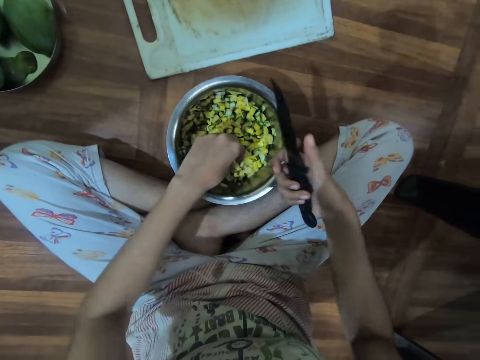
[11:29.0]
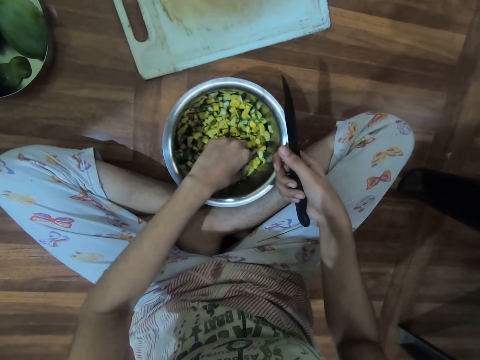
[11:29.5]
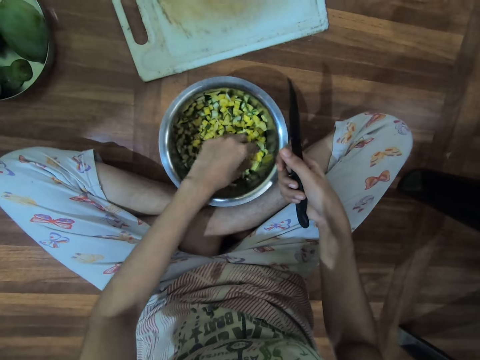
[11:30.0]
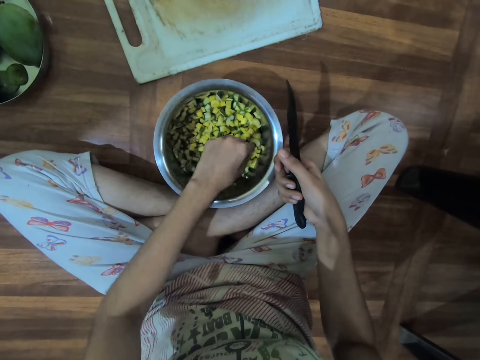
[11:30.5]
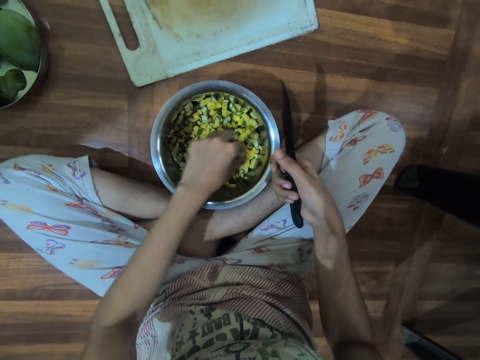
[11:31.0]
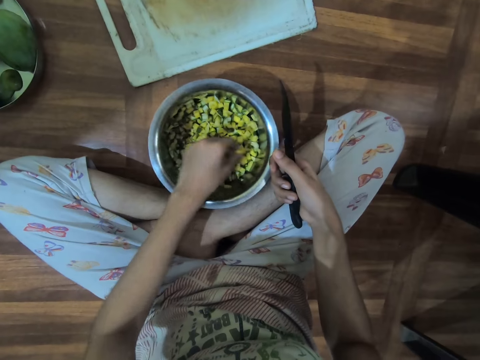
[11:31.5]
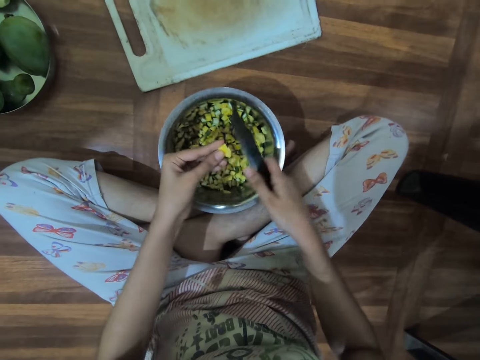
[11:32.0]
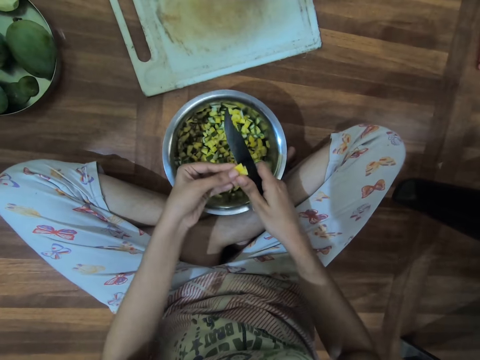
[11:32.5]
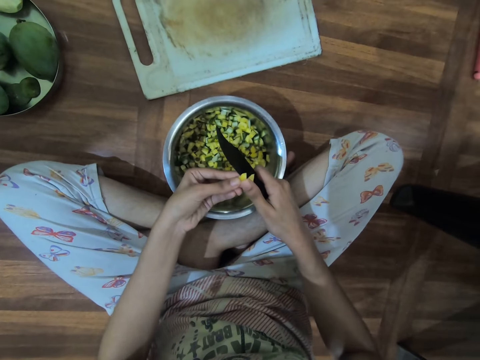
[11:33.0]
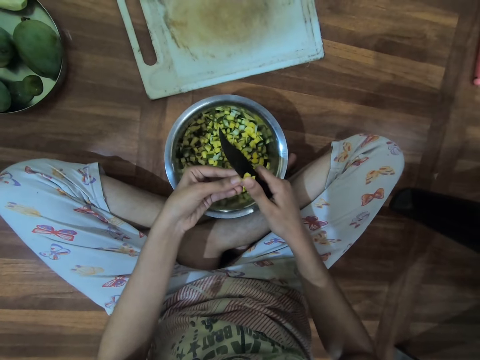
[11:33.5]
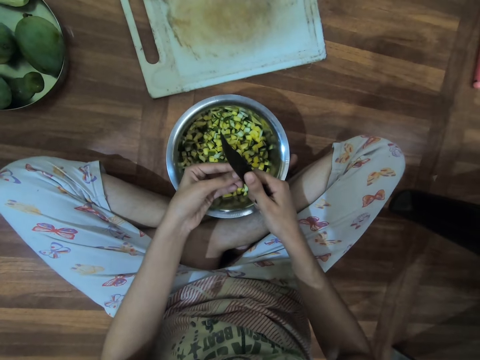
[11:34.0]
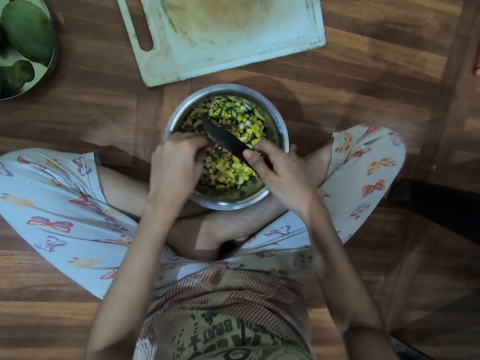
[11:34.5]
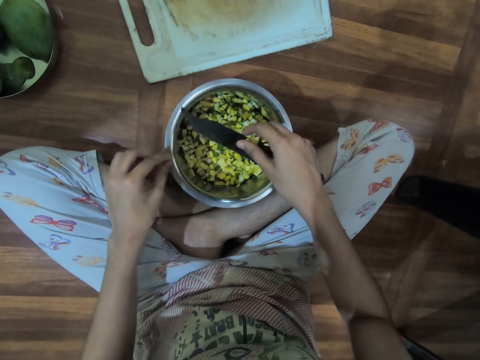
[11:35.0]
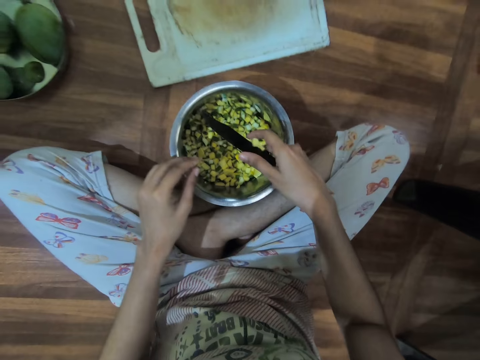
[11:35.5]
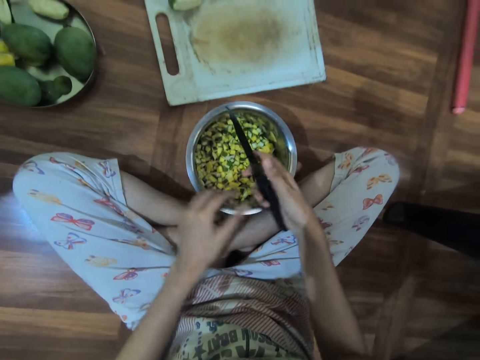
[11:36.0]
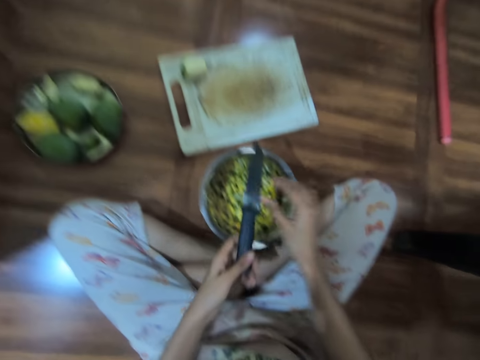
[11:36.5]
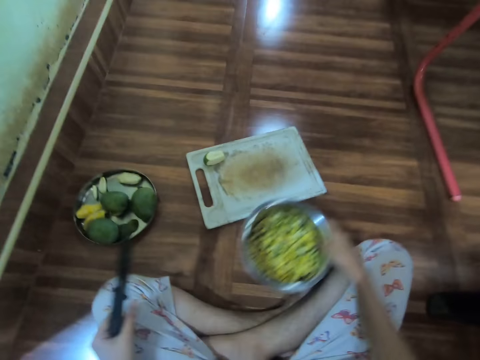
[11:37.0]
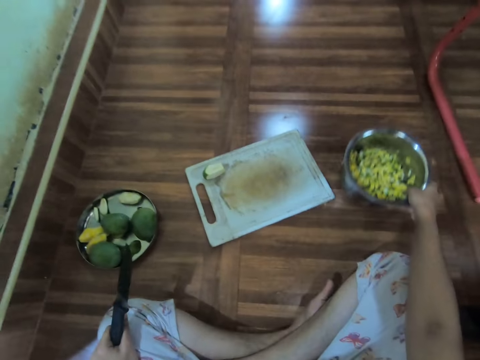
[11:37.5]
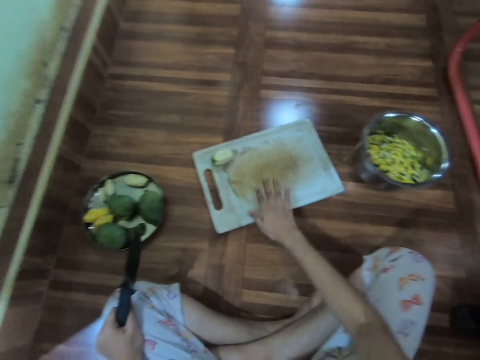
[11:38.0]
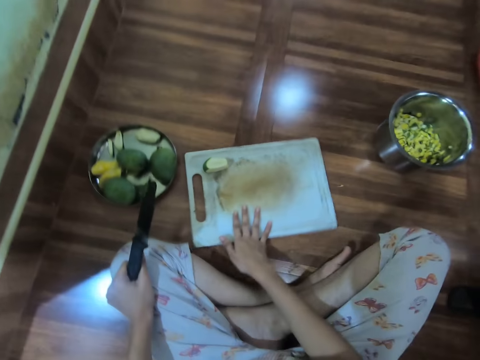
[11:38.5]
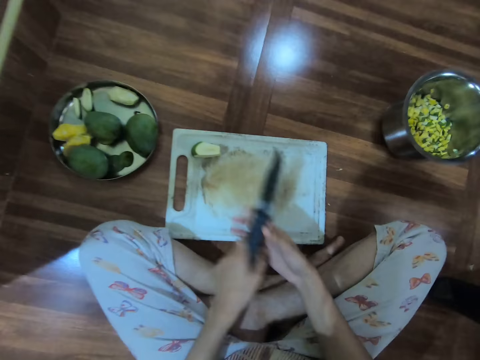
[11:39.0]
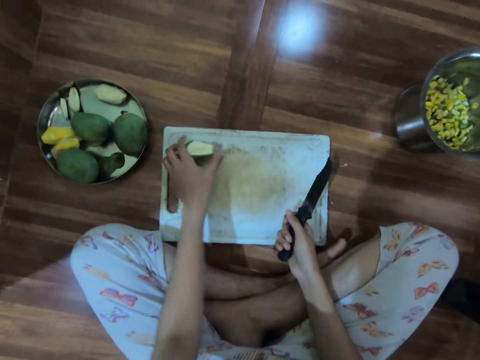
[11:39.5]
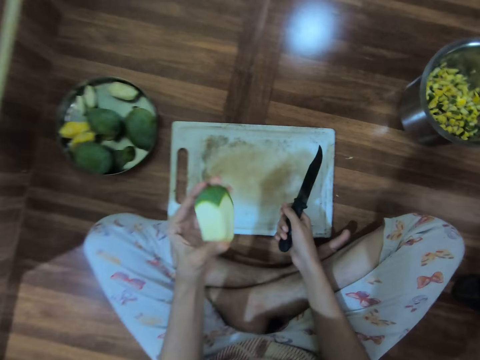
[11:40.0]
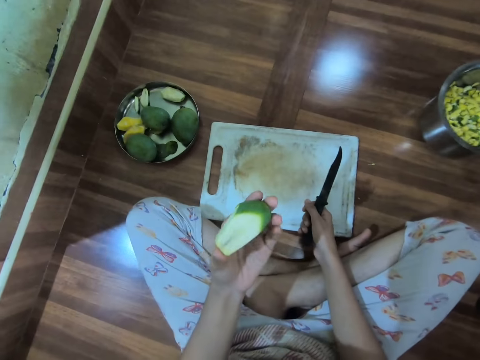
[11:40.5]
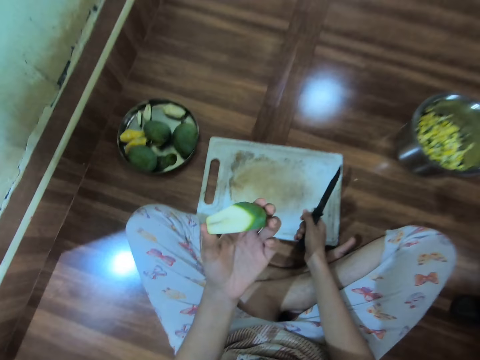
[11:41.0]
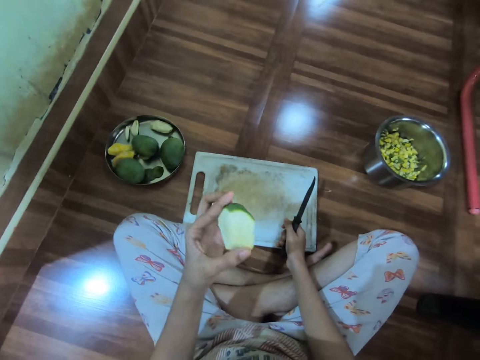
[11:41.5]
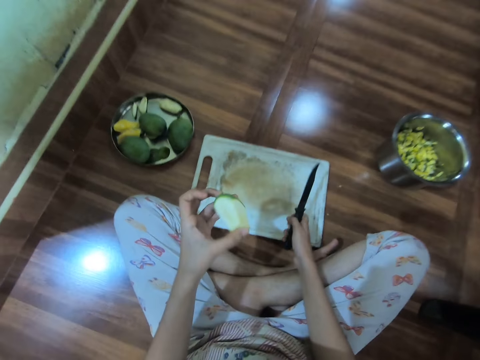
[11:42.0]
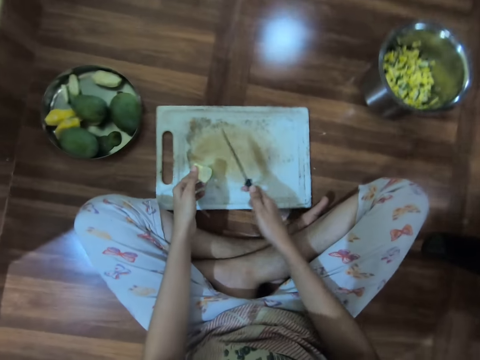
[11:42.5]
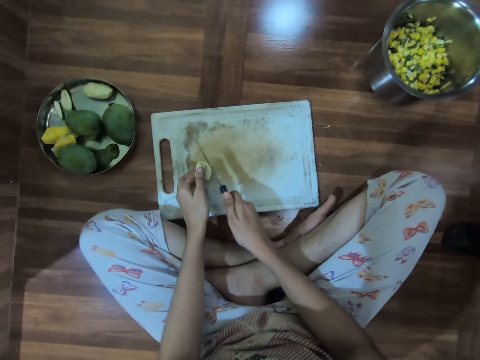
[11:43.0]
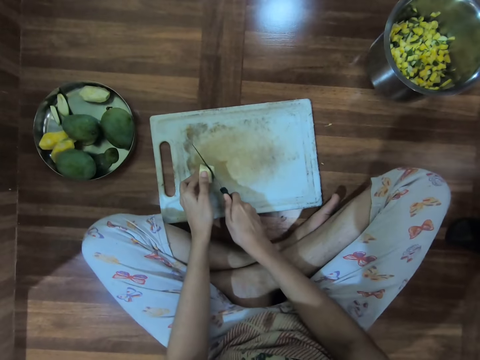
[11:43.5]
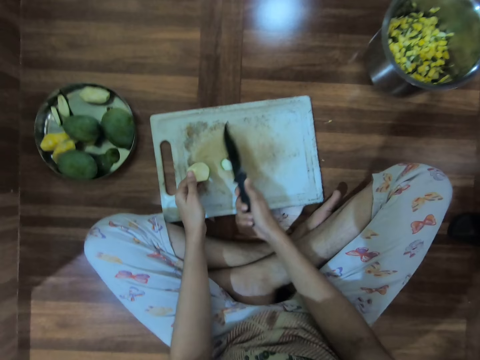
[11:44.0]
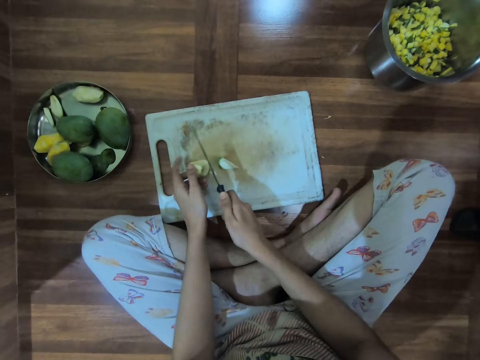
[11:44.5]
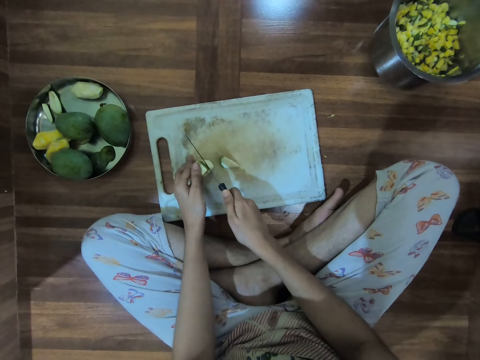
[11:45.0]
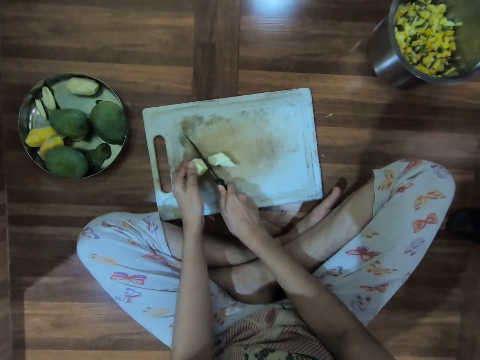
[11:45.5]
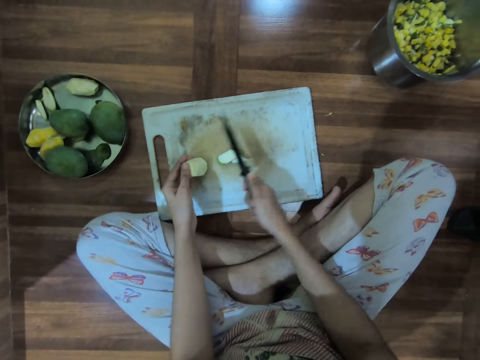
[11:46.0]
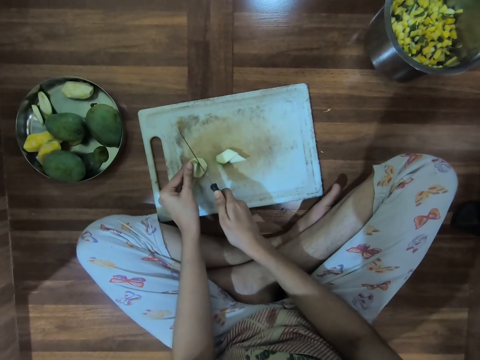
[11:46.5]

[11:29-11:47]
The camera wearer places the guava or mango in the metal container on the floor with her left hand. She picks a guava from the metal container with her left hand. She cuts the guava in her left hand with both hands. She places the guava in the metal container on the floor with her left hand. She rotates the knife. She passes the knife from her right hand to her left hand. She moves the metal container or pot on the floor with her right hand. She moves the chopping board on the floor with her right hand. She passes the knife from her left hand to her right hand. She picks a guava from the chopping board on the floor with her left hand. She looks at the mango. She puts the mango on the chopping board. She cuts the guava into small pieces on the chopping board on the floor with the knife in her right hand.

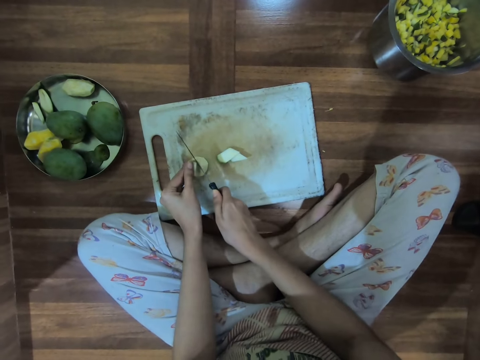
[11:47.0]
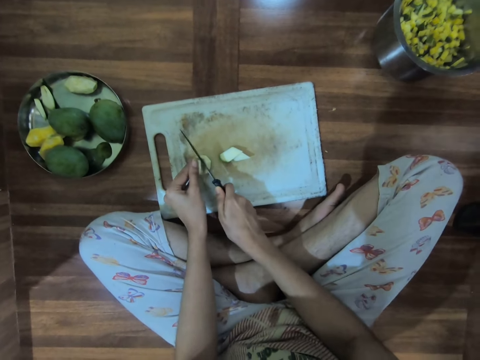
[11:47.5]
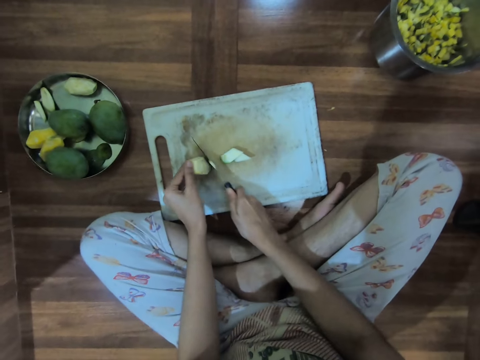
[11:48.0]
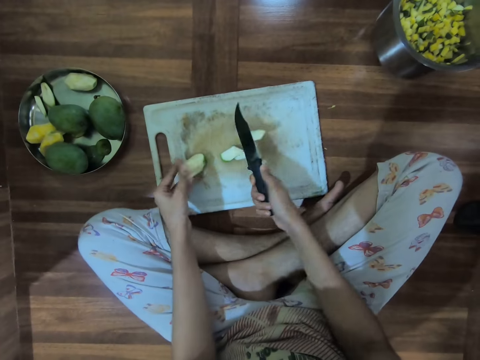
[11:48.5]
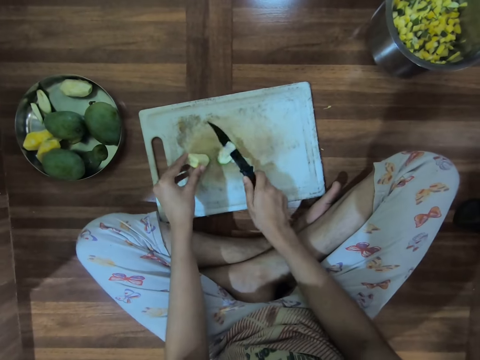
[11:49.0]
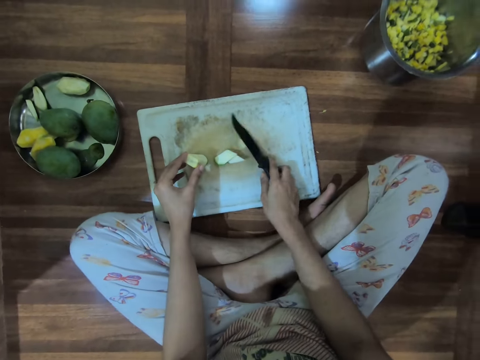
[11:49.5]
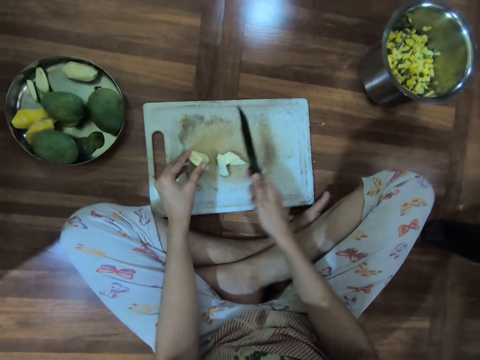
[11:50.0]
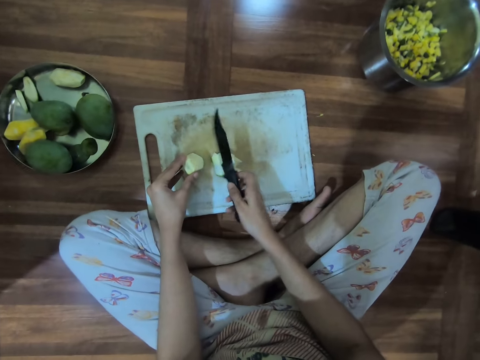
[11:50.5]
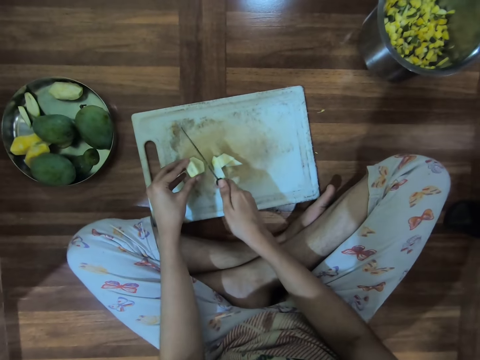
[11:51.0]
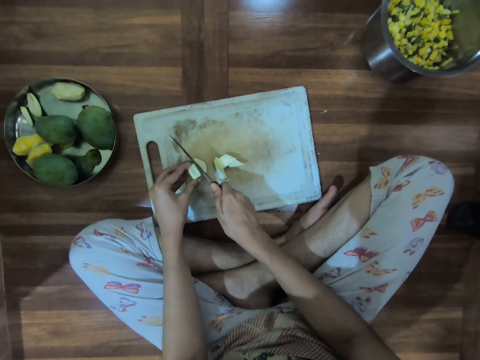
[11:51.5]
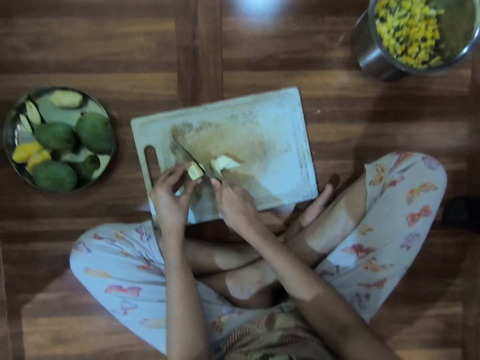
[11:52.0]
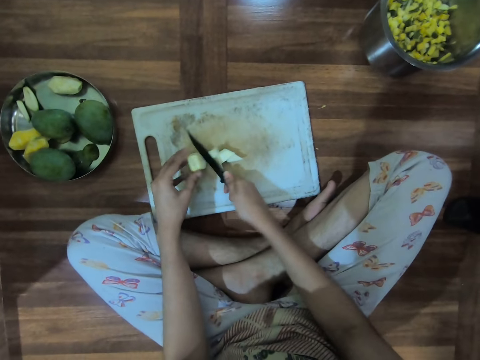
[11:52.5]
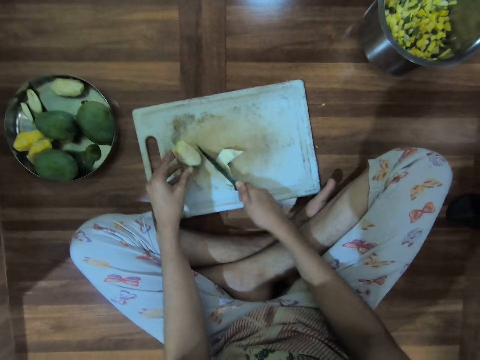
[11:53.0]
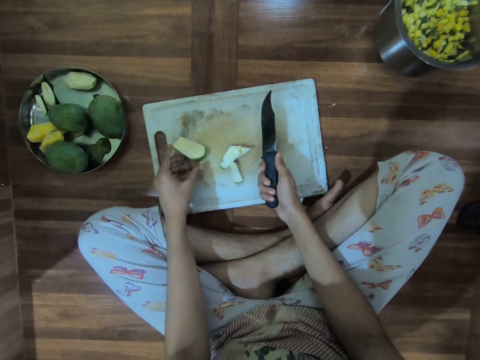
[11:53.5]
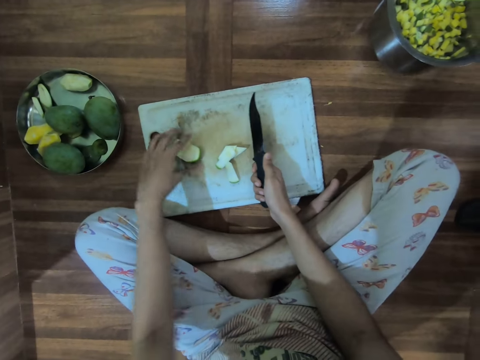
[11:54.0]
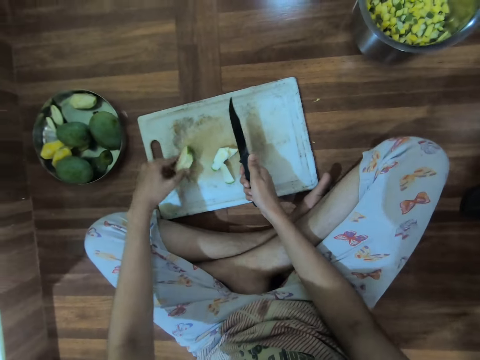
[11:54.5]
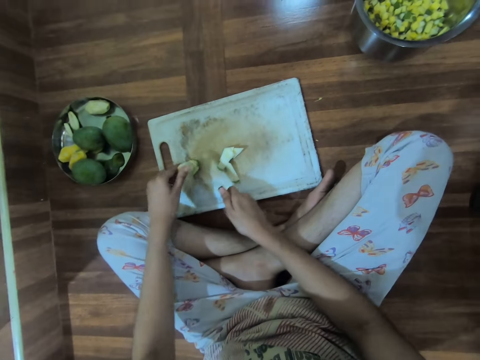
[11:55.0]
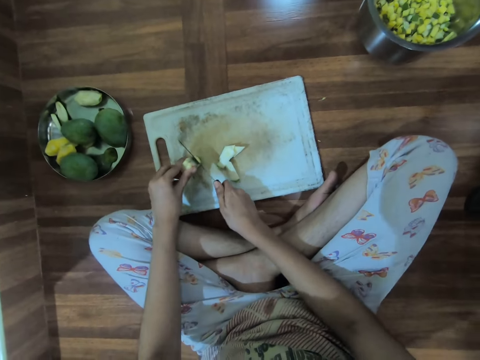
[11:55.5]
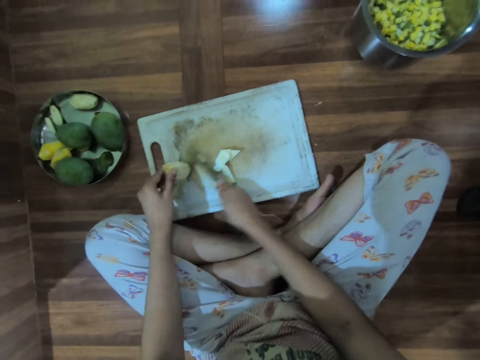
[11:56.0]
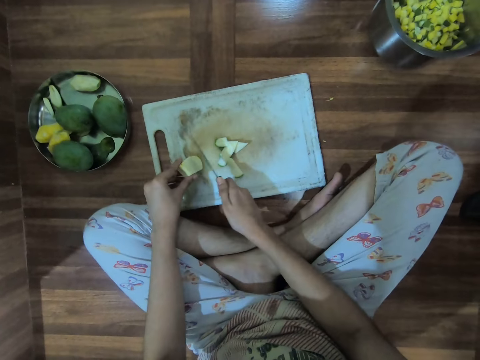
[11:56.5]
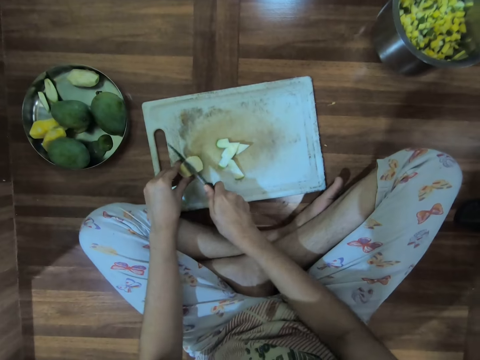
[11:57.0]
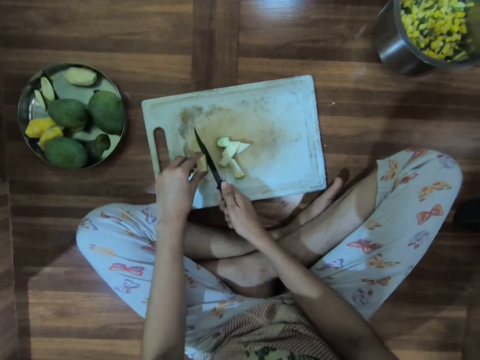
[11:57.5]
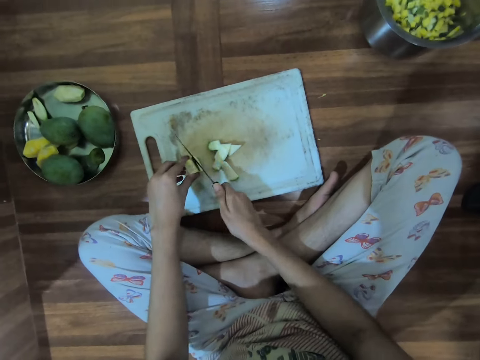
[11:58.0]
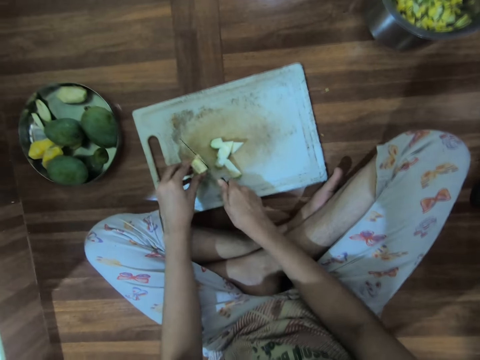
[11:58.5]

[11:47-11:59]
The camera wearer takes the piece of mango. They cut the mango into small pieces.
